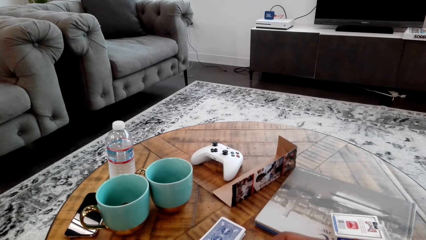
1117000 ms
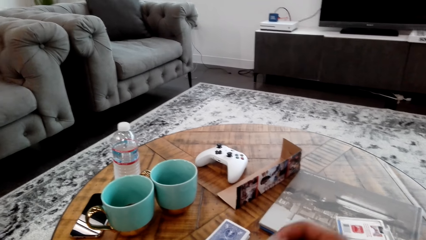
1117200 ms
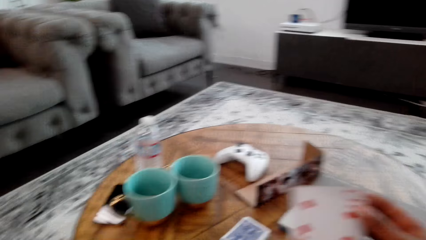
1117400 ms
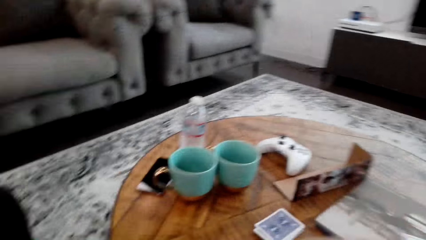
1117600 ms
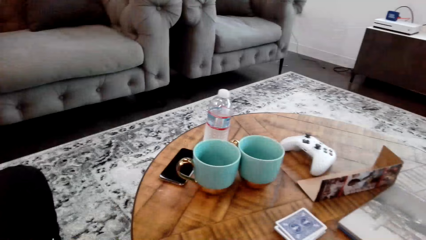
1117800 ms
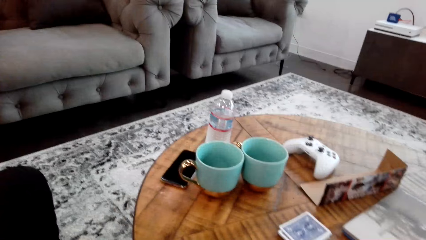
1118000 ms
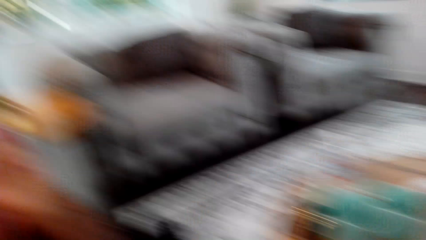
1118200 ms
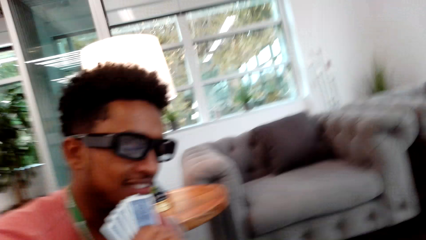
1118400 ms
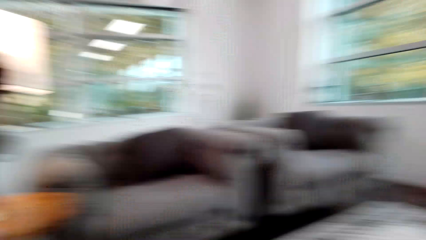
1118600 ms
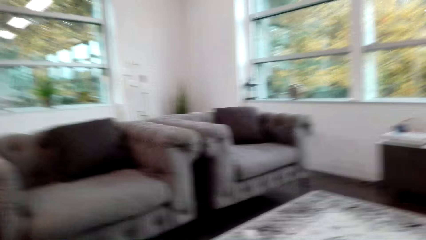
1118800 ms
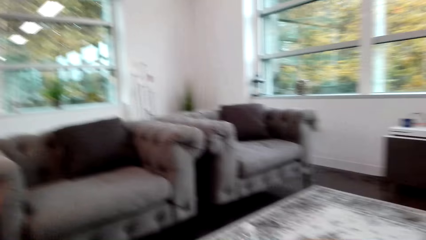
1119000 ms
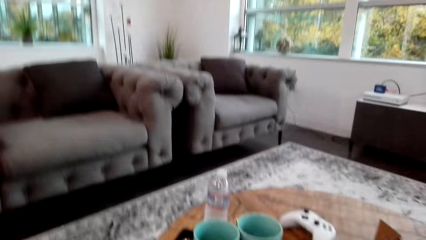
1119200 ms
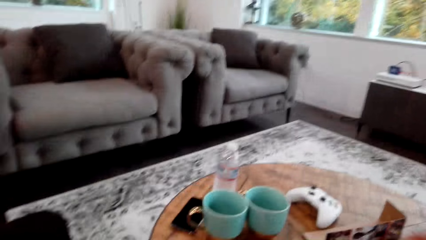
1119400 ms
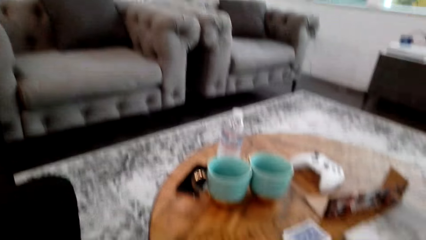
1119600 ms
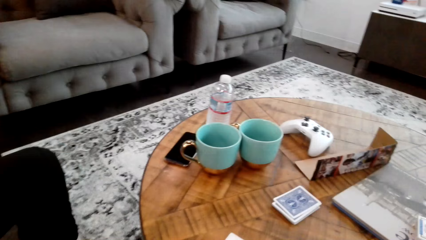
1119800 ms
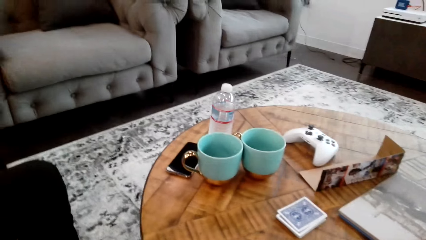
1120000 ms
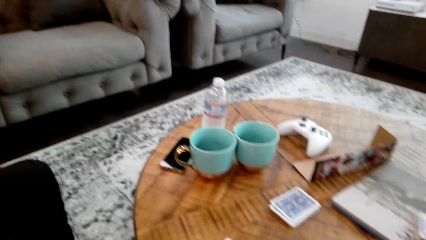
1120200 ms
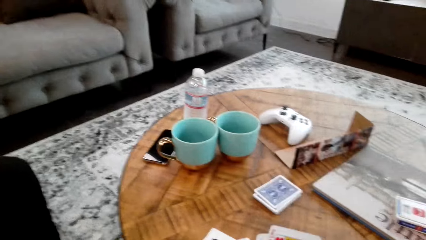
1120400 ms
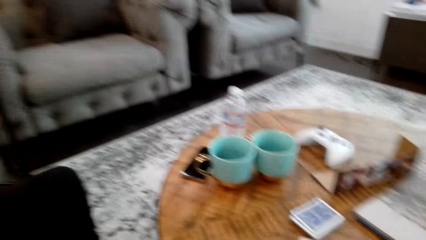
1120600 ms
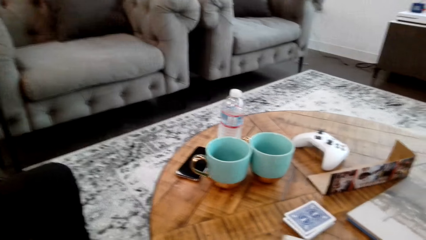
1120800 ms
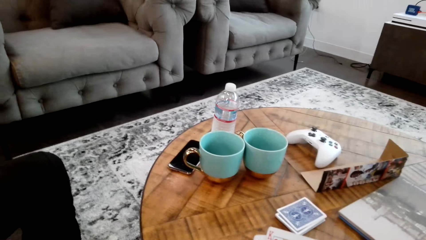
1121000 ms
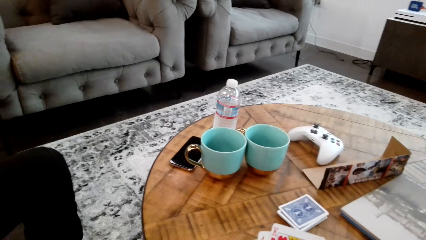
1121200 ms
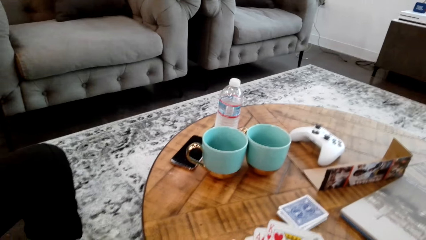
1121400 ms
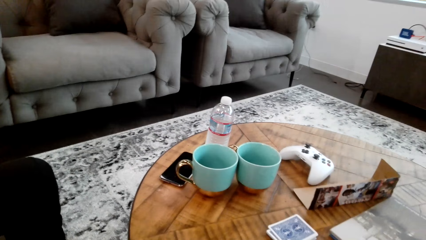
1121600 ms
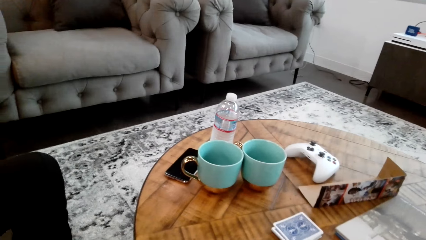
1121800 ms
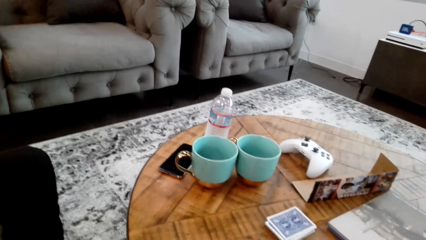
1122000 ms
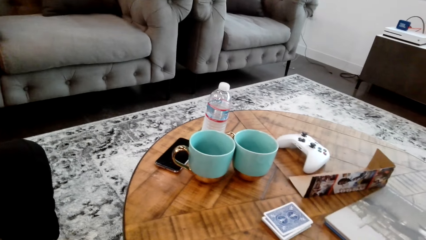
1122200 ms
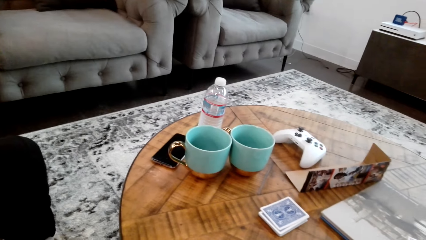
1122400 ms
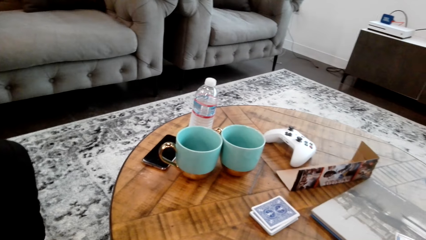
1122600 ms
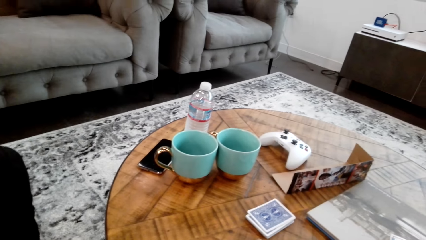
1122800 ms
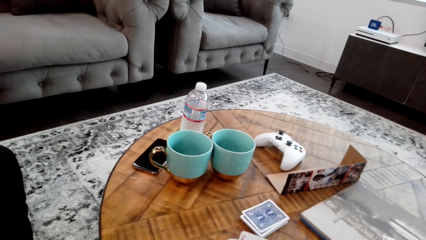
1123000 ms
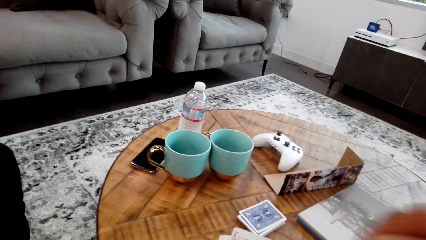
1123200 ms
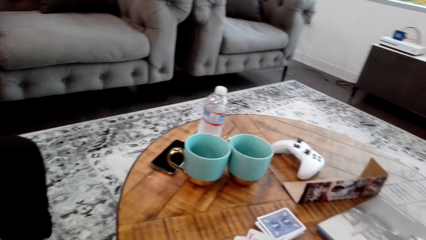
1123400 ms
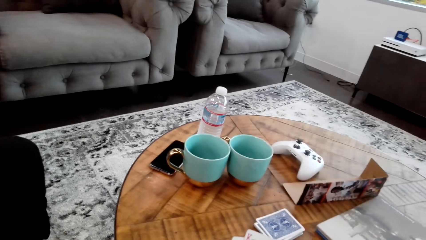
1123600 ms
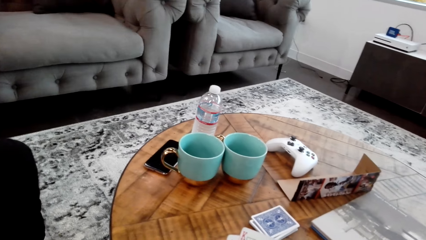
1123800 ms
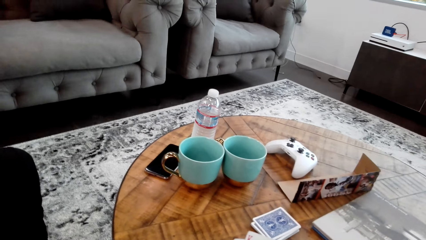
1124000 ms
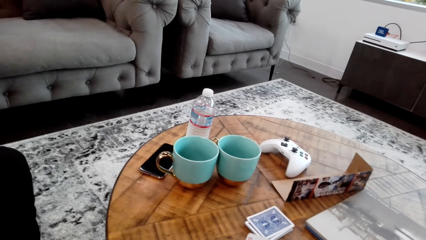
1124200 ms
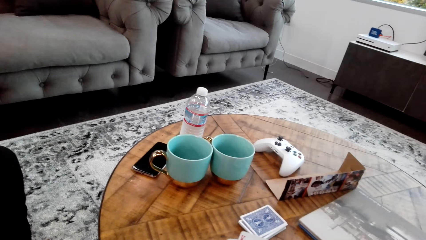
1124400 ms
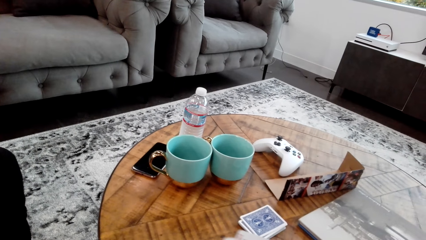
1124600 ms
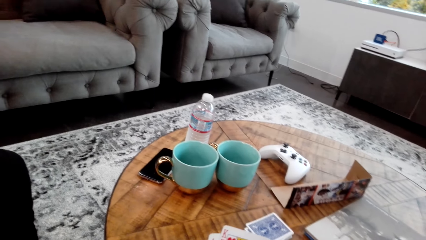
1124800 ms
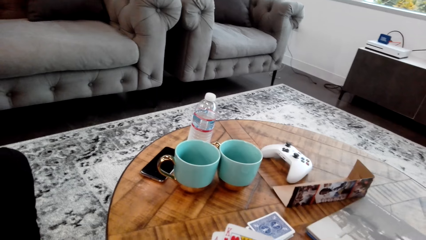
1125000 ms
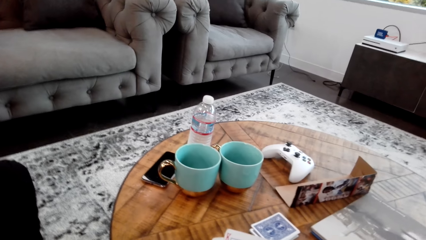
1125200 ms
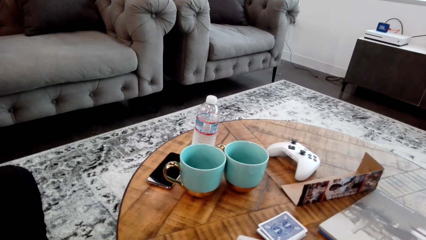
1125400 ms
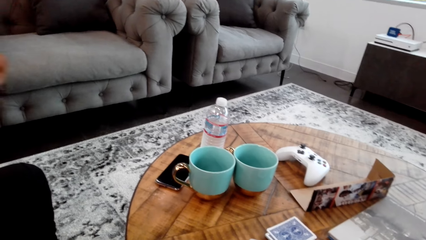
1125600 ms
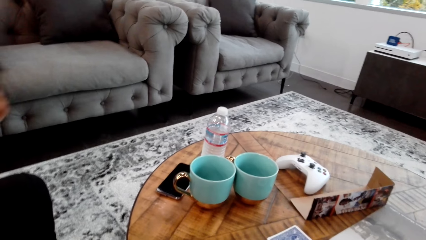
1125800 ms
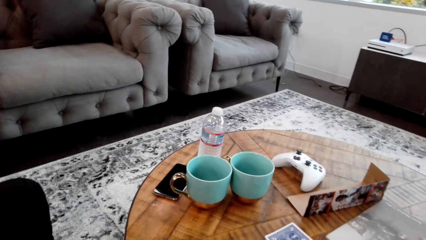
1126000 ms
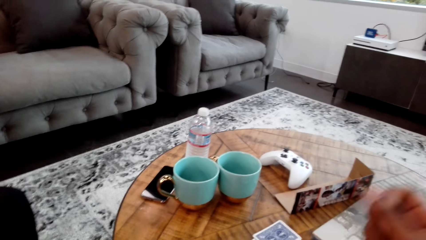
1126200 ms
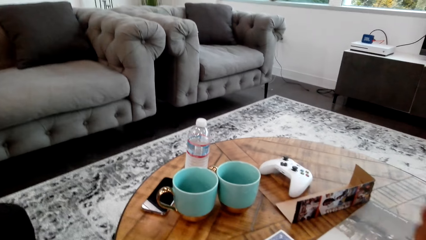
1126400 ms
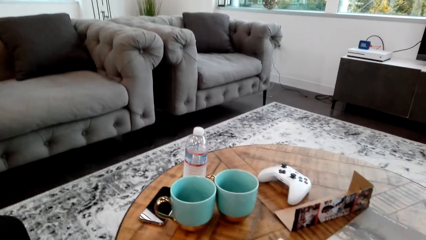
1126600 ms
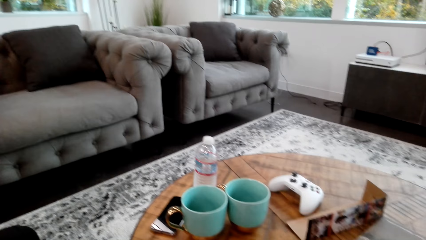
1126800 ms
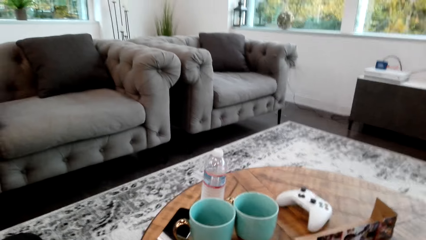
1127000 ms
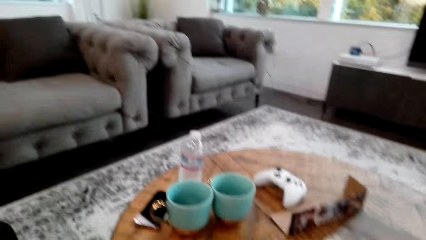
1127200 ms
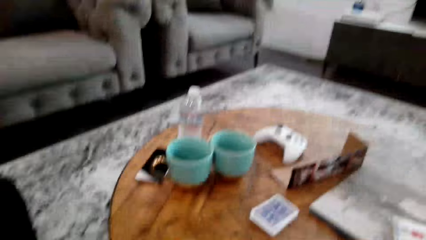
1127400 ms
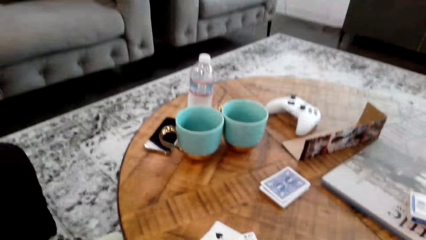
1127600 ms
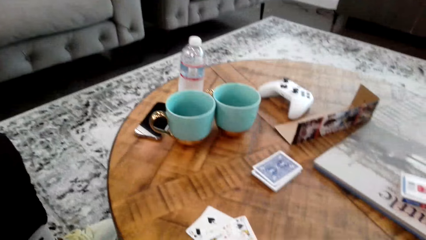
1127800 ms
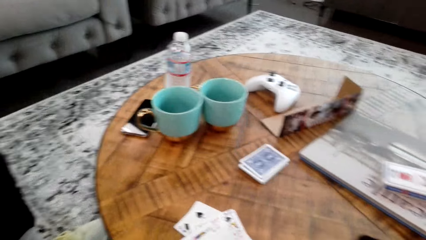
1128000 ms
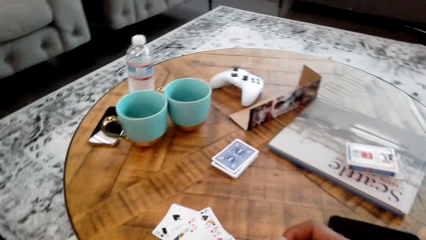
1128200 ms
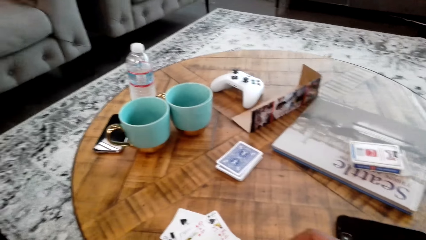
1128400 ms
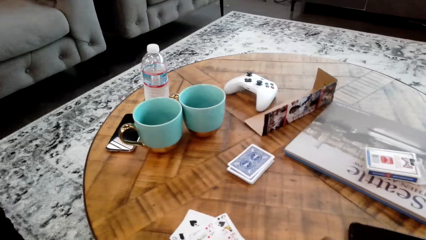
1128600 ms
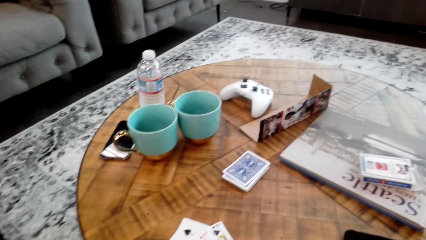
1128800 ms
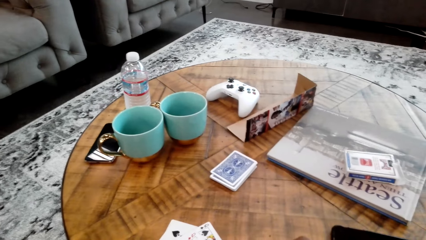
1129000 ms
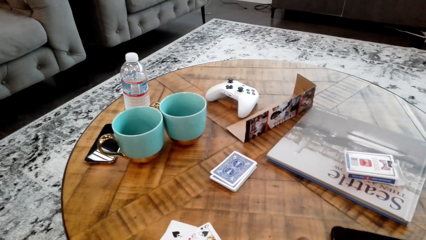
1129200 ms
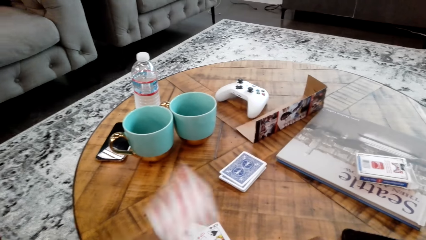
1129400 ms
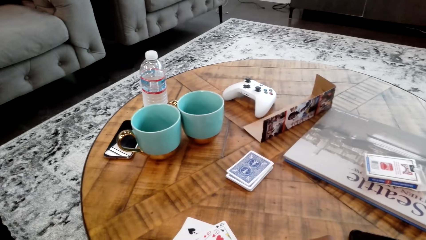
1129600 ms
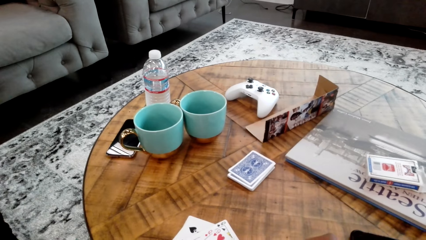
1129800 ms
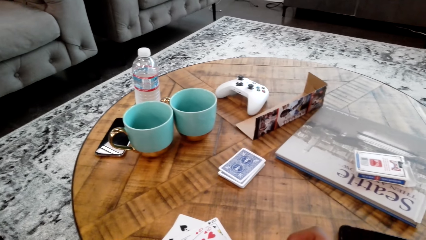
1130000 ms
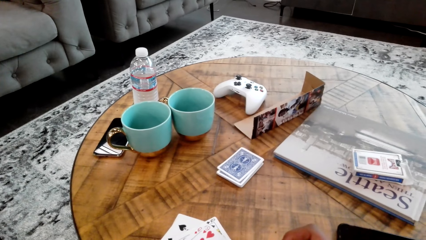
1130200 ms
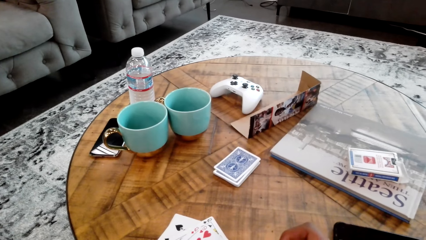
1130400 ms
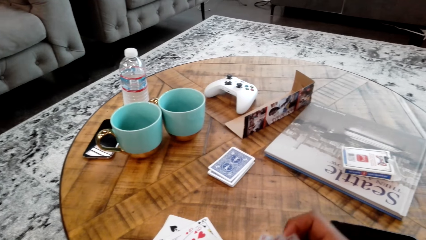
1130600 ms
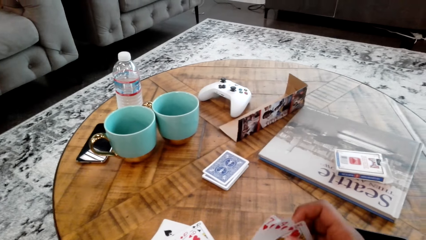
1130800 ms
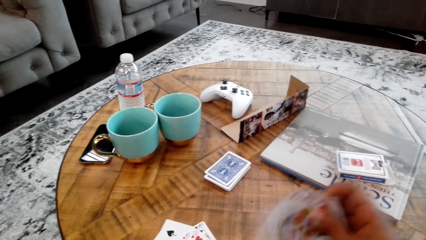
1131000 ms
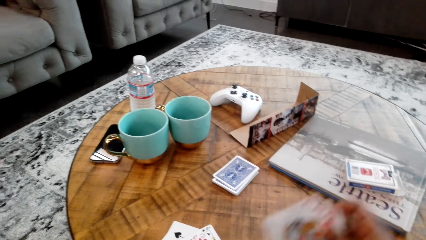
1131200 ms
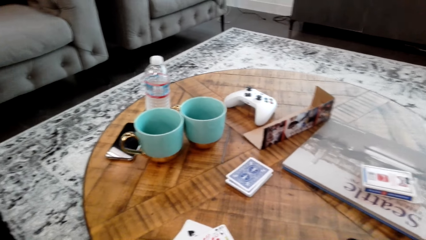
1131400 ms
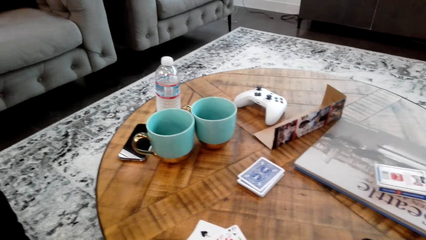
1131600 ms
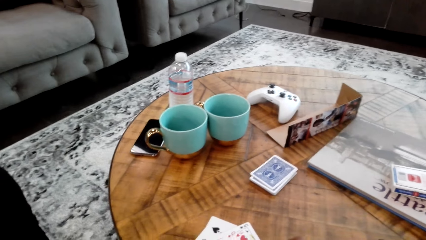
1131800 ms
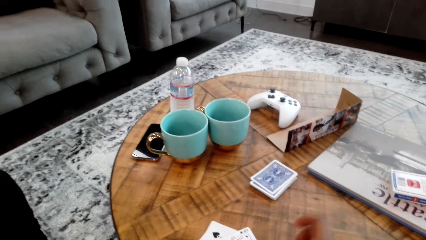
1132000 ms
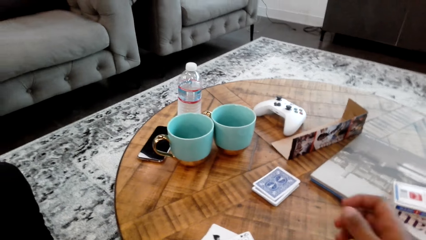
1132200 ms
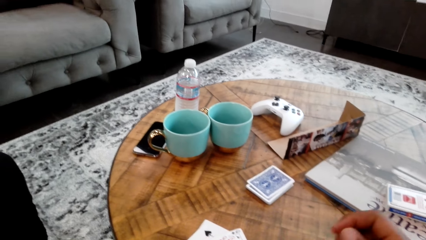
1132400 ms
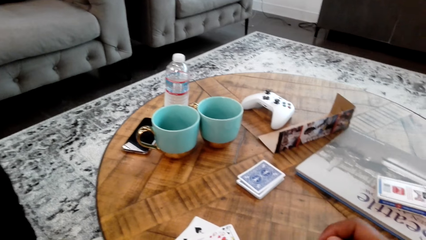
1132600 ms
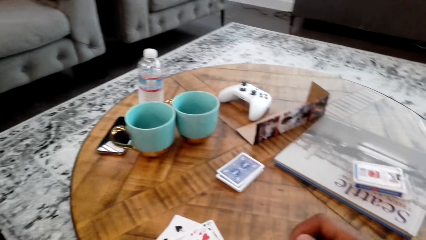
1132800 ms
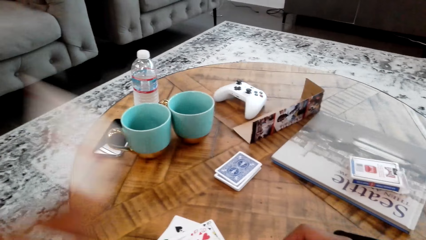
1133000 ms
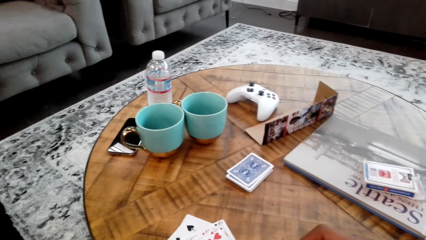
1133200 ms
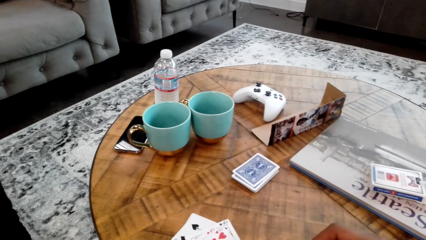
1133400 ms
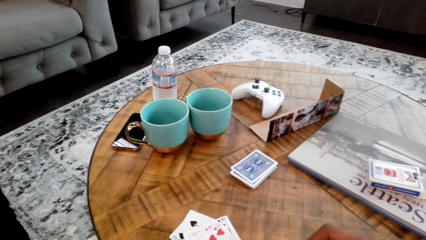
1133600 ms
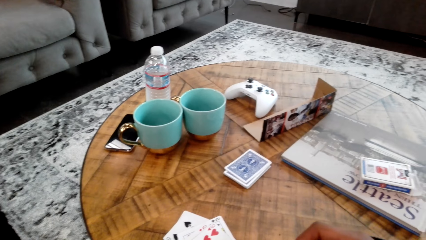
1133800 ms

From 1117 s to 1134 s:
The camera wearer does something. He looks around. A man does something. The camera wearer does something. The man does something. The camera wearer takes cards from his hand. He counts the cards and puts the cards on the table.
